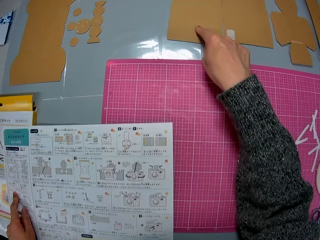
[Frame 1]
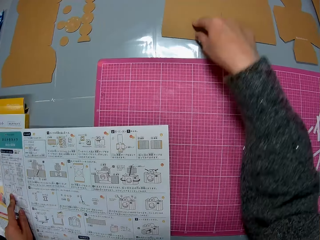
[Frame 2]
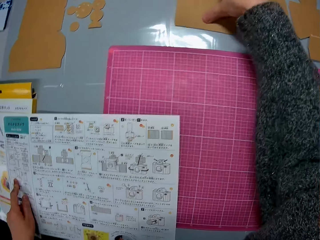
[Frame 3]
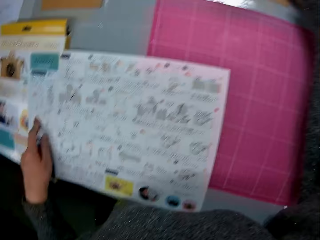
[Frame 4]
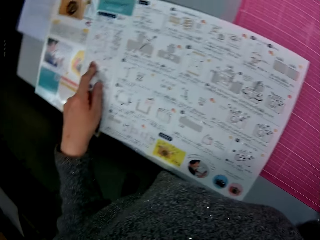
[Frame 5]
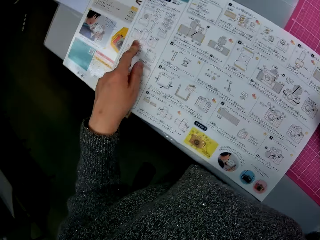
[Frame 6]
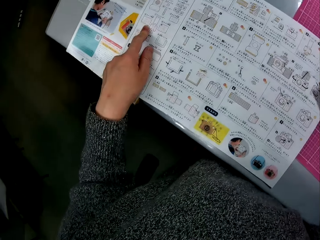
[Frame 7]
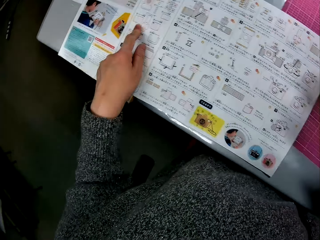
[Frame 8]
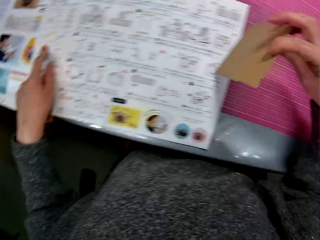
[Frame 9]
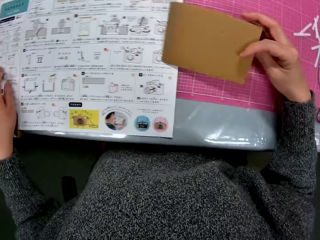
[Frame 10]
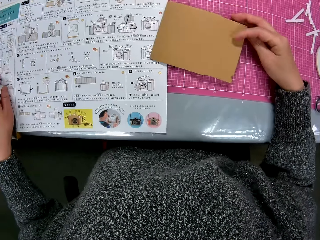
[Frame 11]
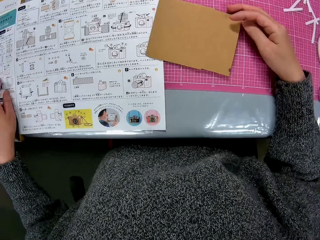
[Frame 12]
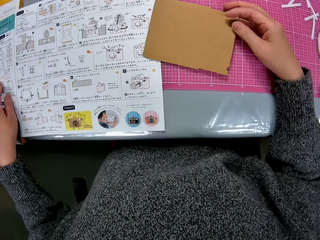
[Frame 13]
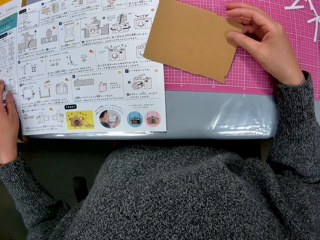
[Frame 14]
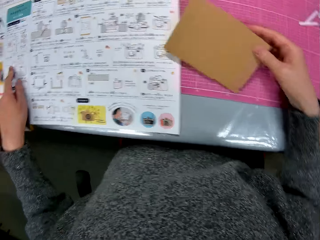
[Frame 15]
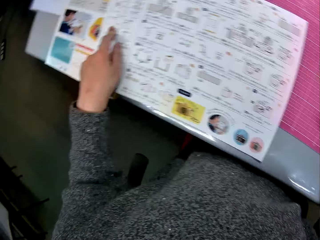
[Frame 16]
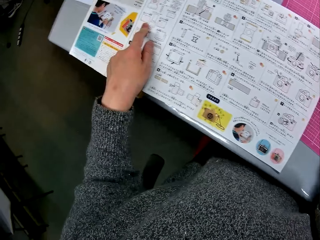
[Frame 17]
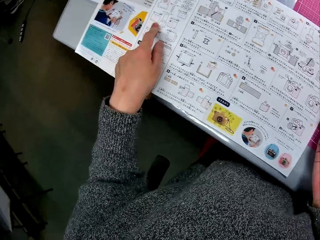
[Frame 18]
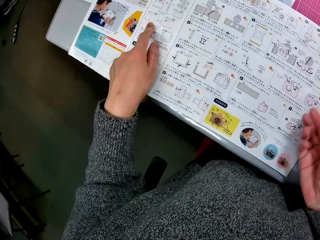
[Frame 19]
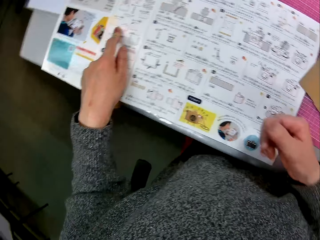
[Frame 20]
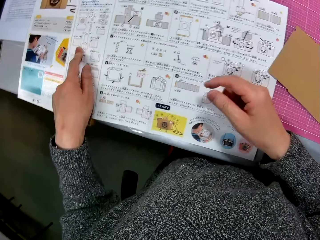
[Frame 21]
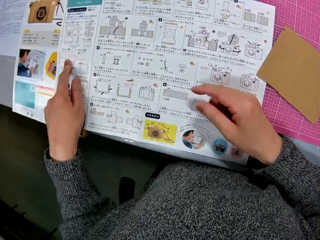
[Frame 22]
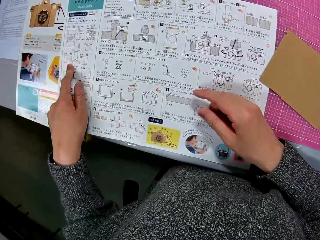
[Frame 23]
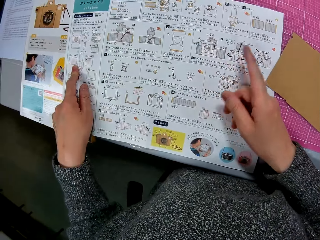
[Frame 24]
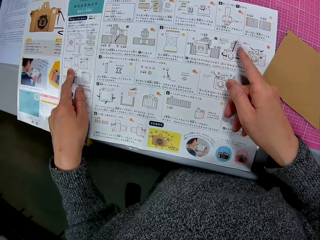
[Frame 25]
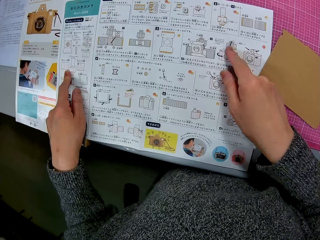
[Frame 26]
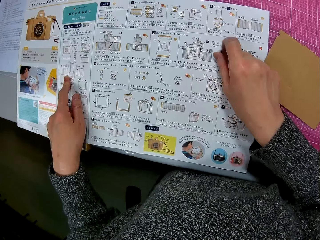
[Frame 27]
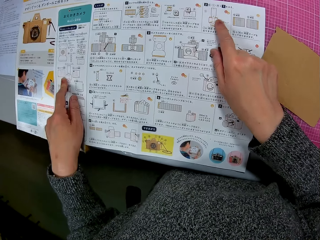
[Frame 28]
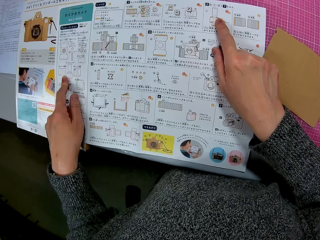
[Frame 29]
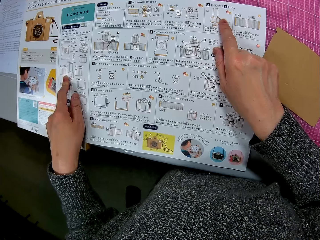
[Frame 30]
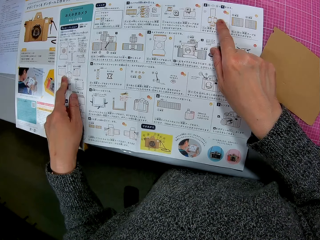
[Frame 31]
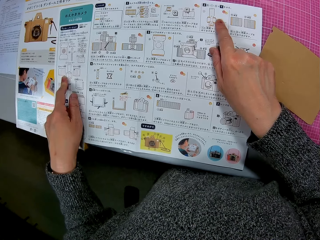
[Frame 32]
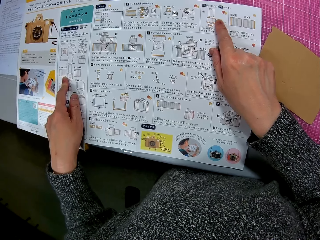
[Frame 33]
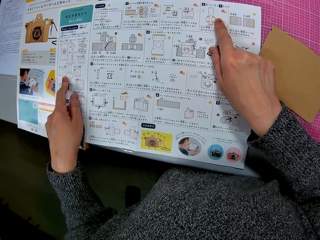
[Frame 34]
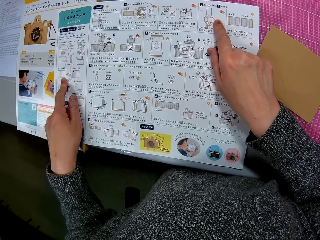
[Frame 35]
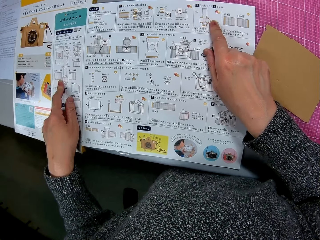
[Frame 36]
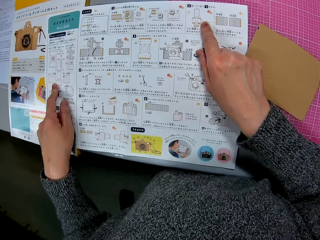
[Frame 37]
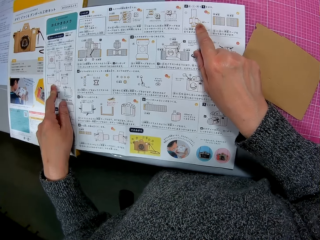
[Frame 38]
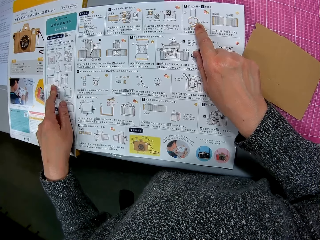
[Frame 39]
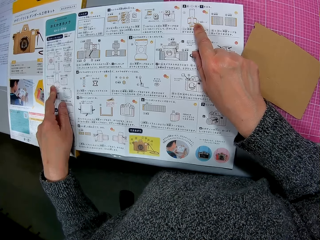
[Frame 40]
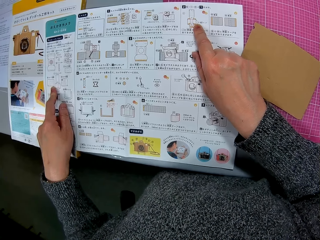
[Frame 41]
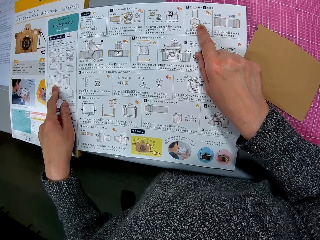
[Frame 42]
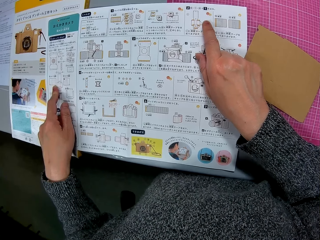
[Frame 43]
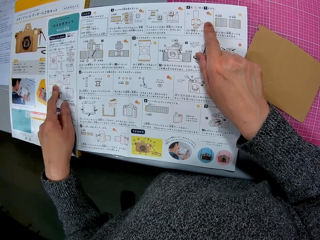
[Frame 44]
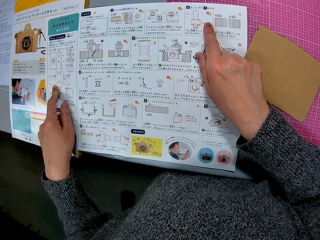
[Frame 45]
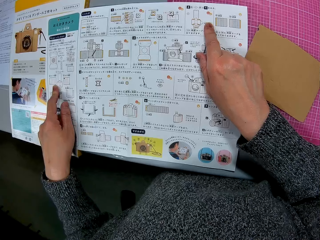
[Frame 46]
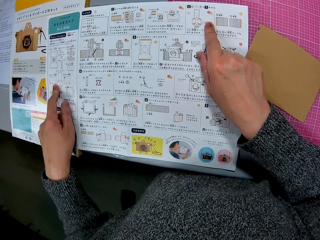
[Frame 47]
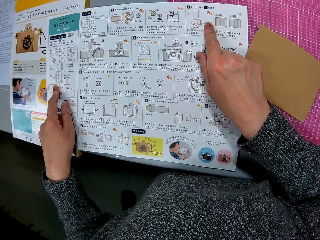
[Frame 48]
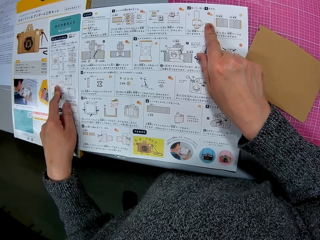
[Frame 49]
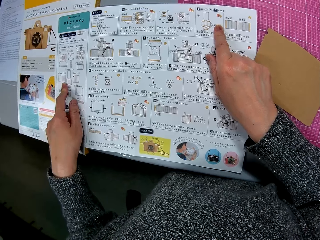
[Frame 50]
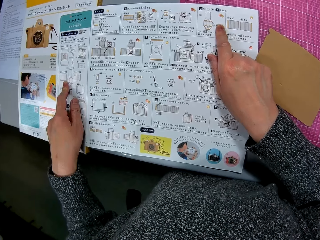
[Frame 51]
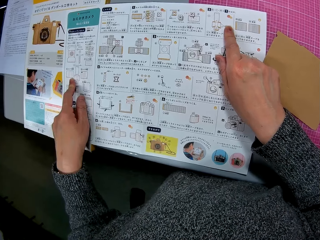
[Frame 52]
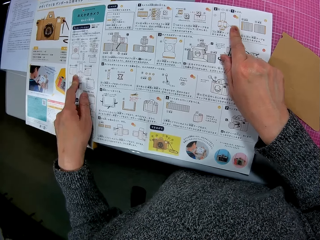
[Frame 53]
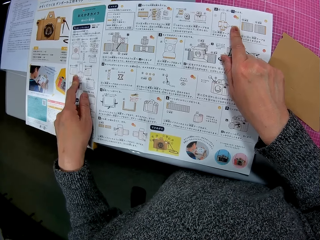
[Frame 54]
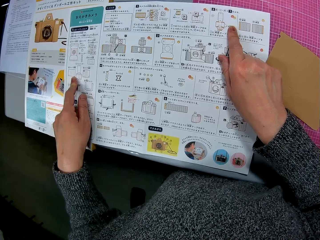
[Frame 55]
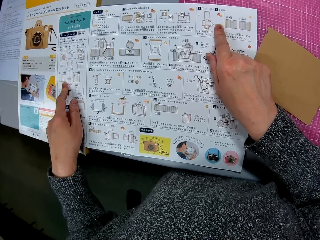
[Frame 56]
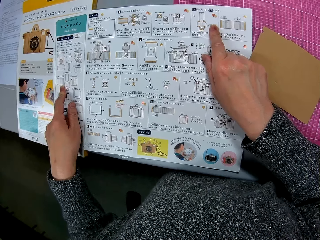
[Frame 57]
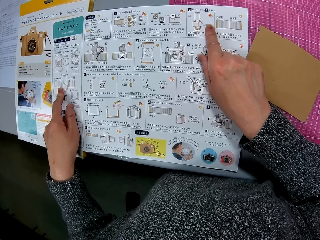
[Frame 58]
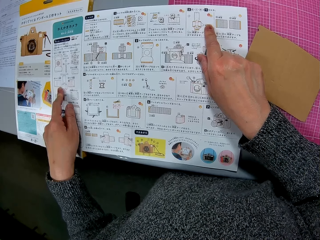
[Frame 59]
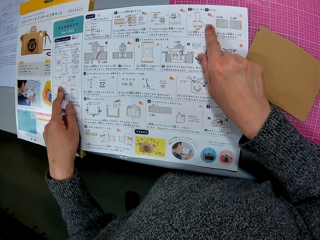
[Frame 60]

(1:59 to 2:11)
The camera wearer picks up a flat cardboard paper from the table. They point at the cardboard paper. They drop the cardboard paper on the table. They continue looking at the book on the table. They point at the piece of paper.

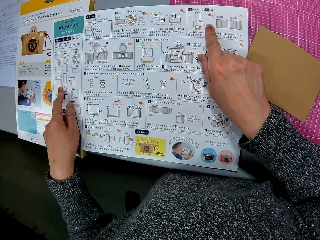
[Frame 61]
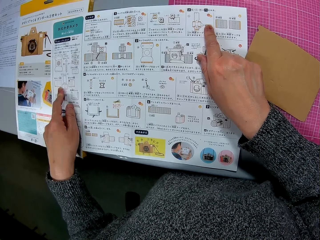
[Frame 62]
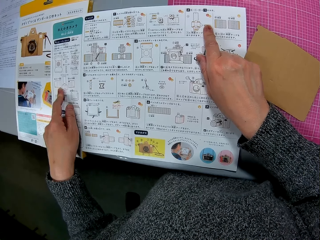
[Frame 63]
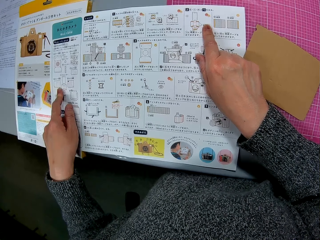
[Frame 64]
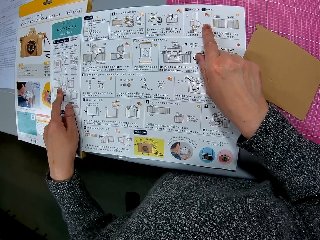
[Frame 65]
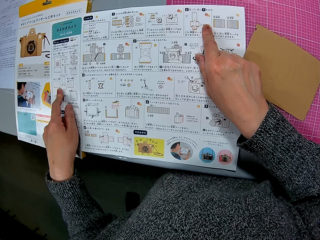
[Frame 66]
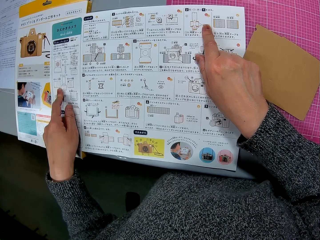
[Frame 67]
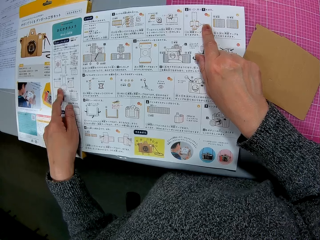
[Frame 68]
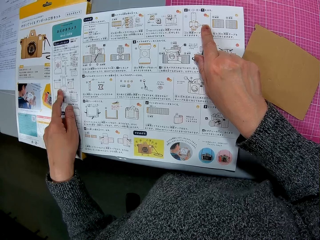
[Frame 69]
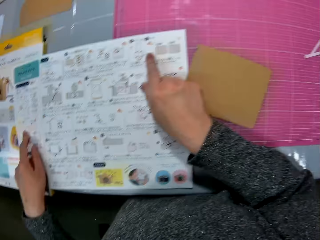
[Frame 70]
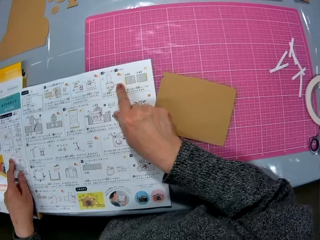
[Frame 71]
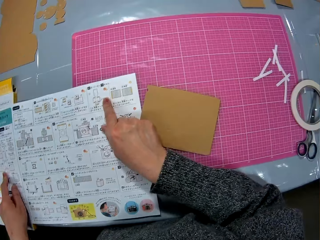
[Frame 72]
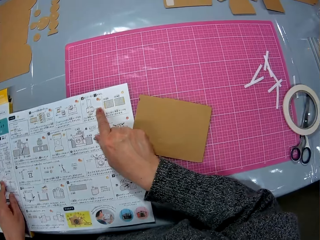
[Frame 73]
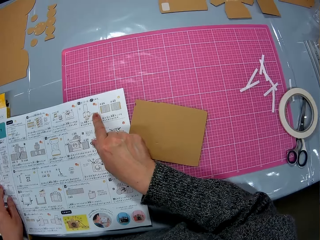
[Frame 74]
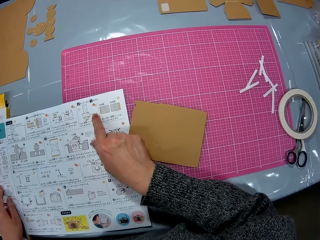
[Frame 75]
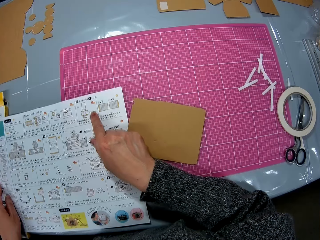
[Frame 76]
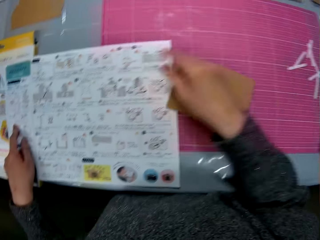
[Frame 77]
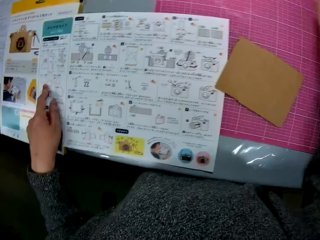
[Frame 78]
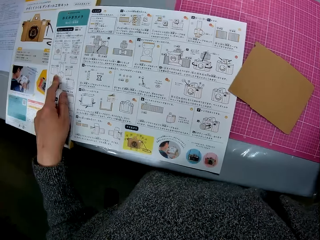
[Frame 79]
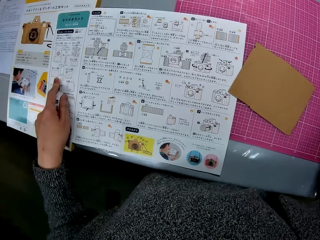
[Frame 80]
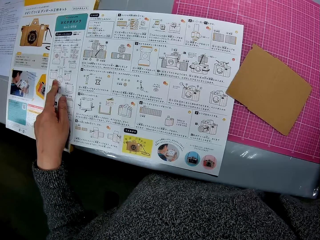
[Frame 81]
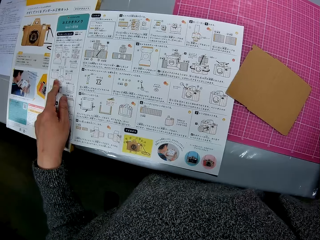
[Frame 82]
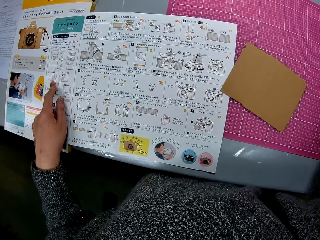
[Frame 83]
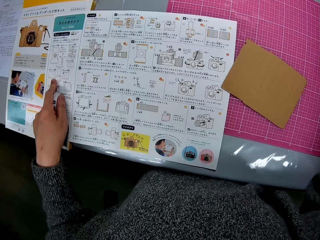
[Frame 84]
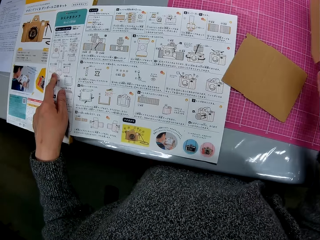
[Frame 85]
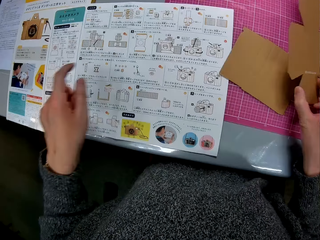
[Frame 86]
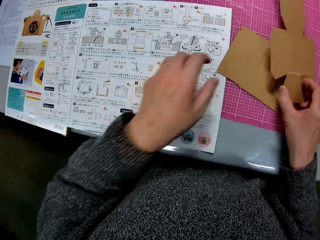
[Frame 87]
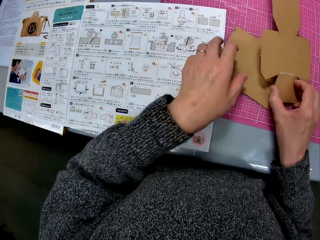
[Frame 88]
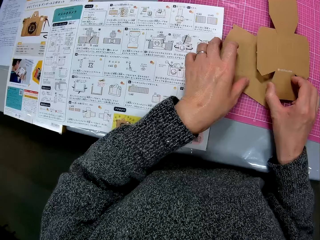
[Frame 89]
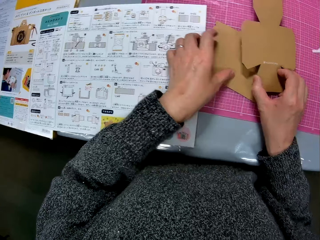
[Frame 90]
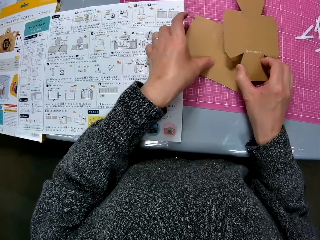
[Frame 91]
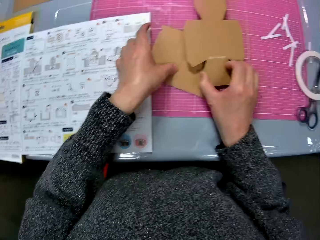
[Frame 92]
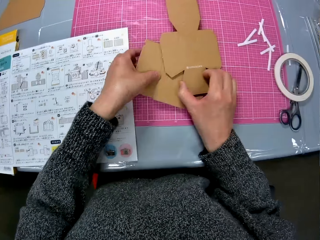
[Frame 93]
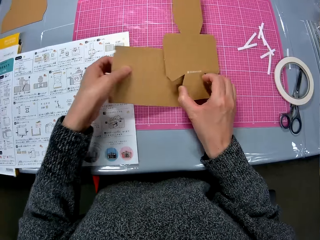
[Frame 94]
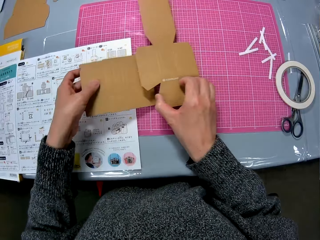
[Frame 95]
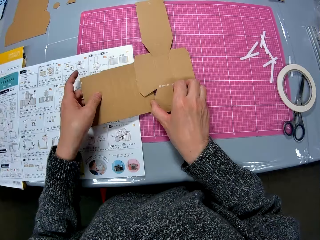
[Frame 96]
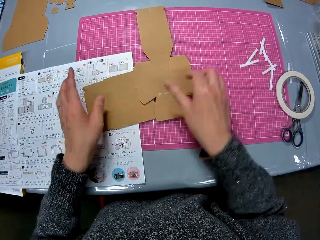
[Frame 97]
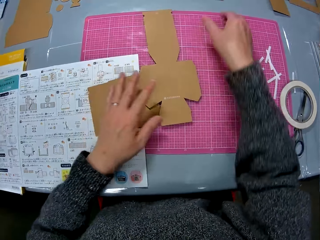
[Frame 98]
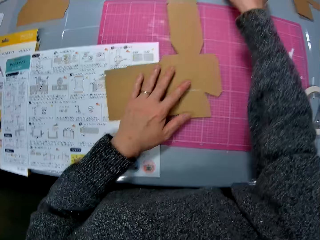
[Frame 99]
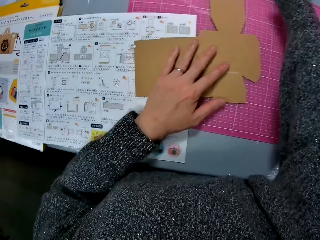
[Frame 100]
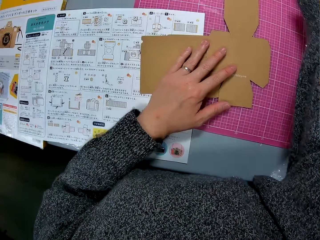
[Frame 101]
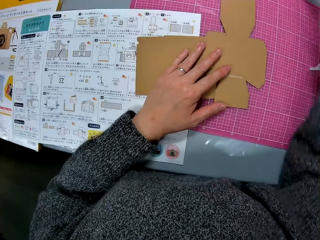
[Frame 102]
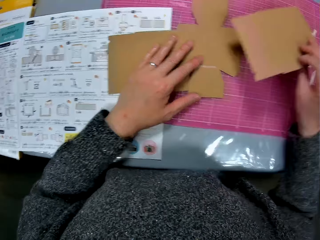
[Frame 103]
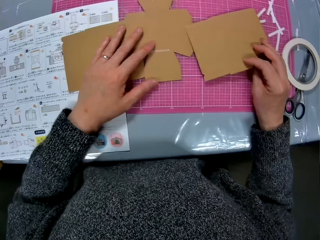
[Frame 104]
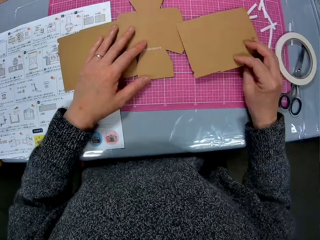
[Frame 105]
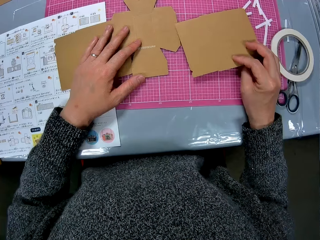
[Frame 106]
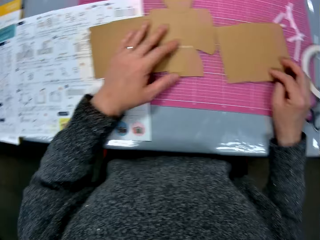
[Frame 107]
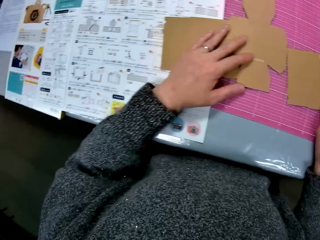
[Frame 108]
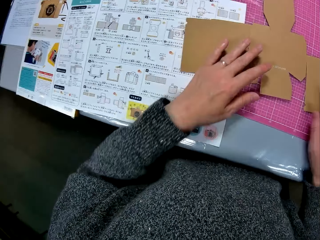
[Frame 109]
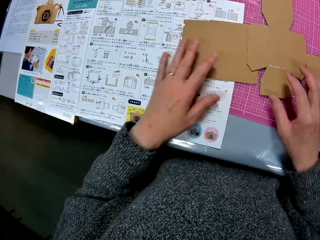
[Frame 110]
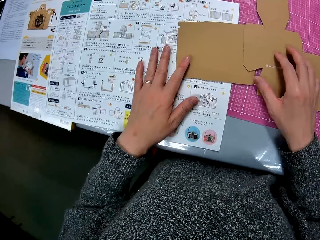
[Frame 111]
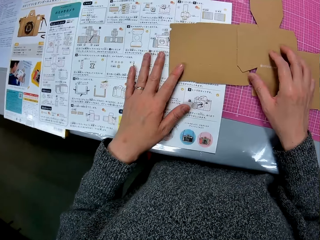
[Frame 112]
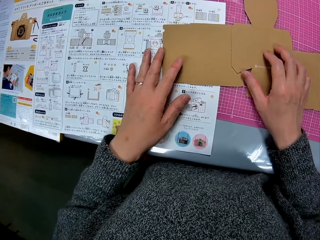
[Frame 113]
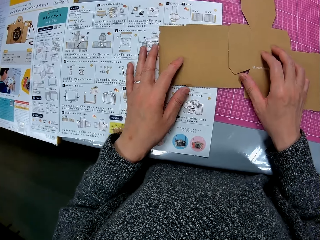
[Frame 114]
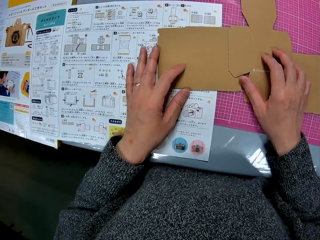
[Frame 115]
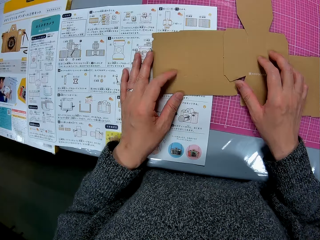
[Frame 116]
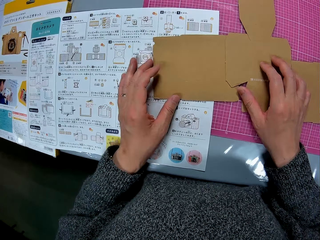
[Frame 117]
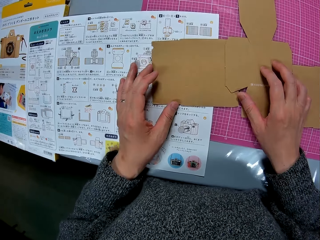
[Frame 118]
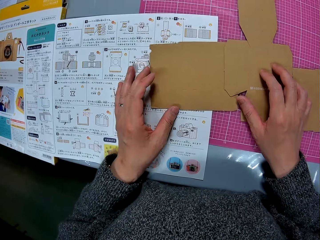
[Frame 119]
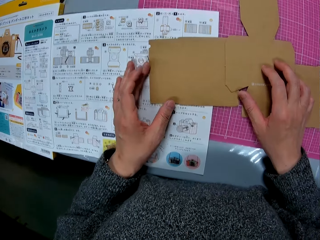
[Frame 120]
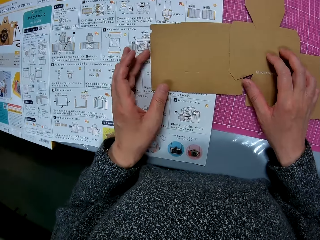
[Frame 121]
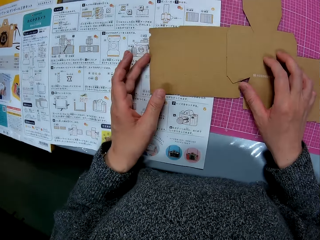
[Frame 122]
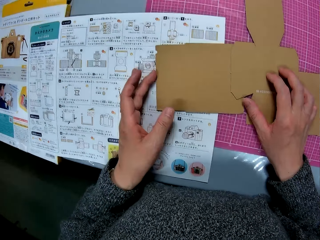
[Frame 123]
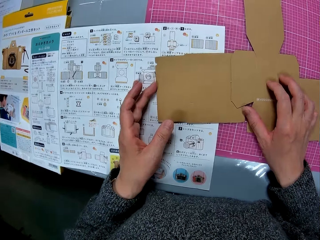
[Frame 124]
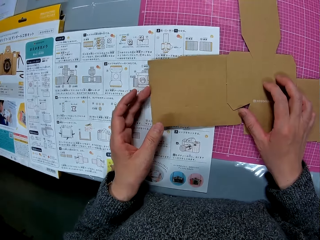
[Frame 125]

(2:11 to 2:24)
The camera wearer picks up a cardboard. They drop the cardboard paper on the table. They hold the other cardboard. They adjust the cardboard papers on the table. They put the cardboard on top of the other. They pick up another cardboard. They place the cardboard on the table. They adjust the cardboard papers on the table. They move a cardboard.
